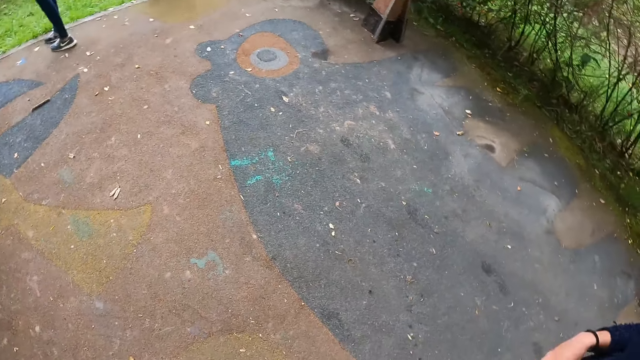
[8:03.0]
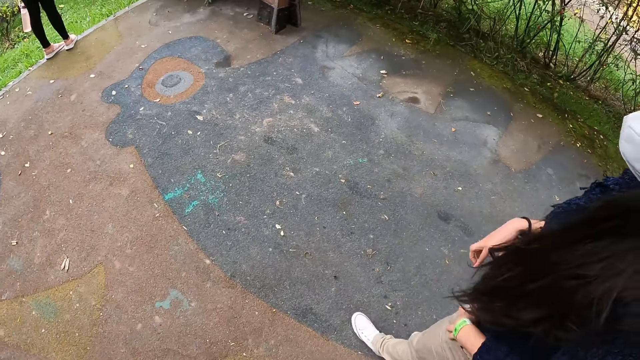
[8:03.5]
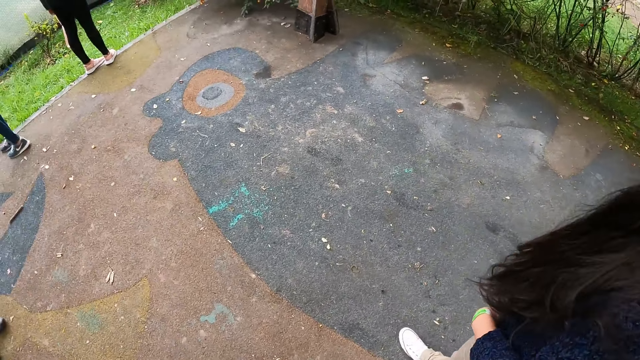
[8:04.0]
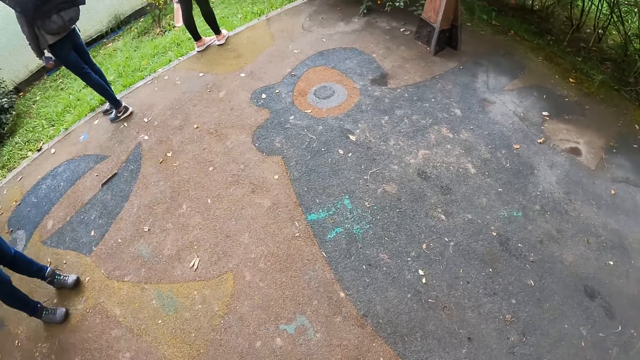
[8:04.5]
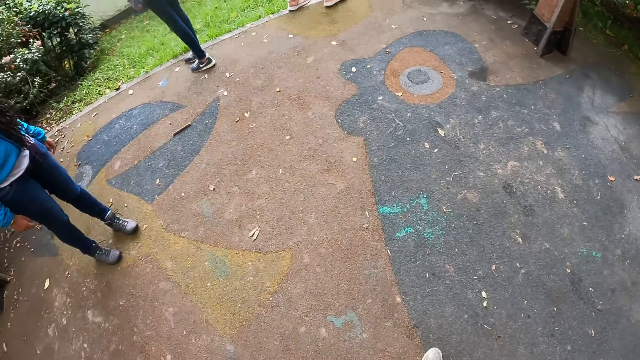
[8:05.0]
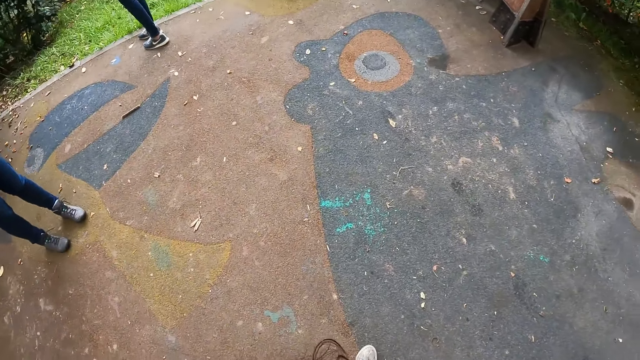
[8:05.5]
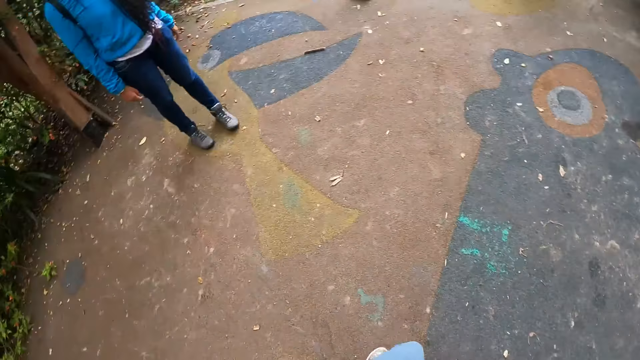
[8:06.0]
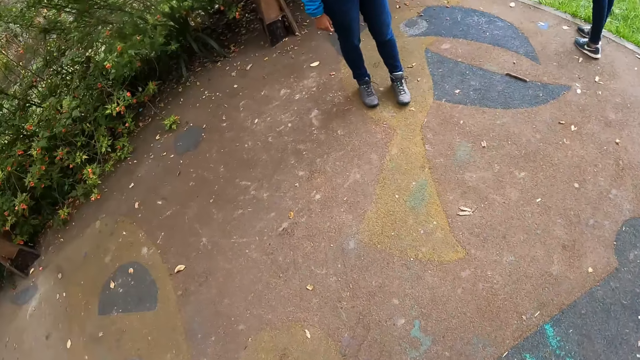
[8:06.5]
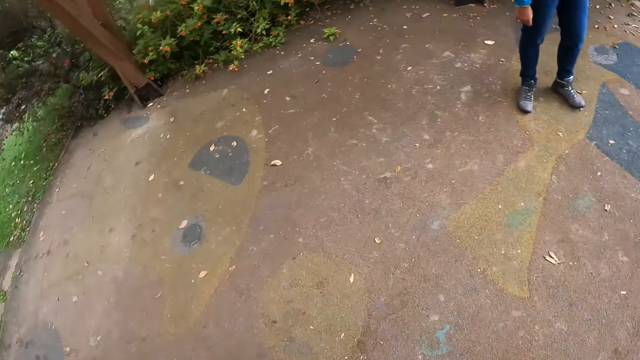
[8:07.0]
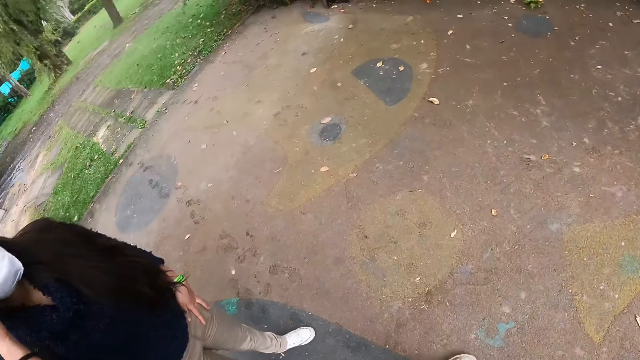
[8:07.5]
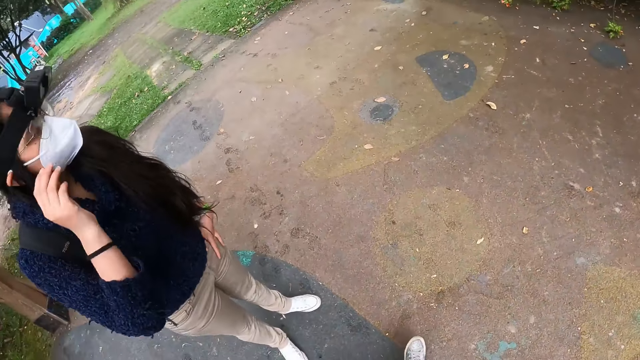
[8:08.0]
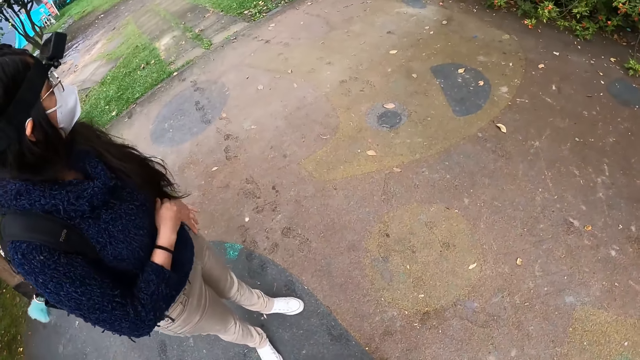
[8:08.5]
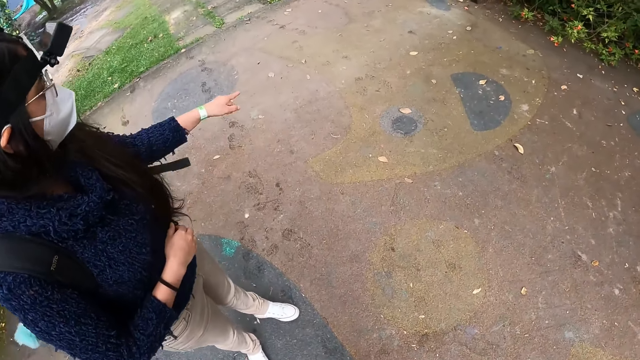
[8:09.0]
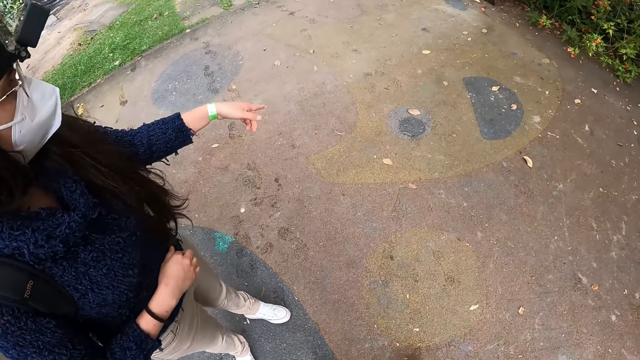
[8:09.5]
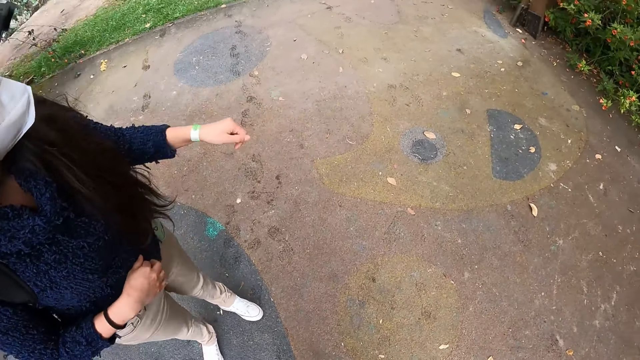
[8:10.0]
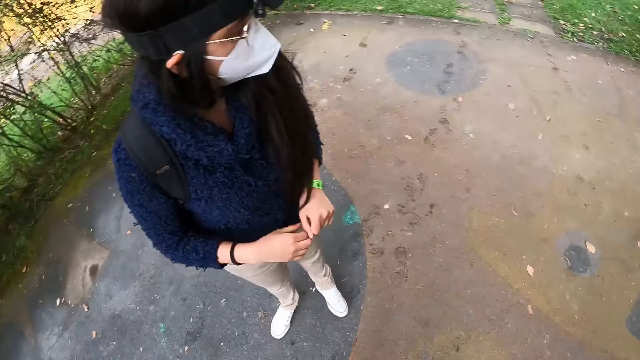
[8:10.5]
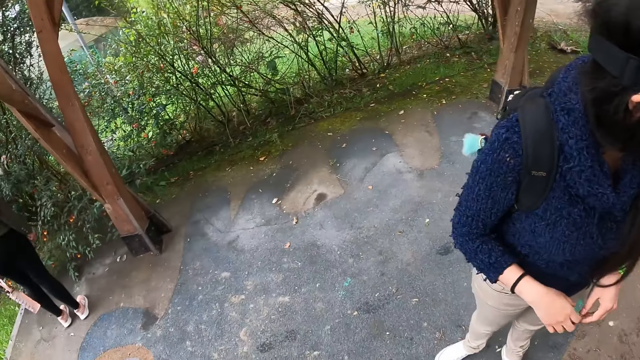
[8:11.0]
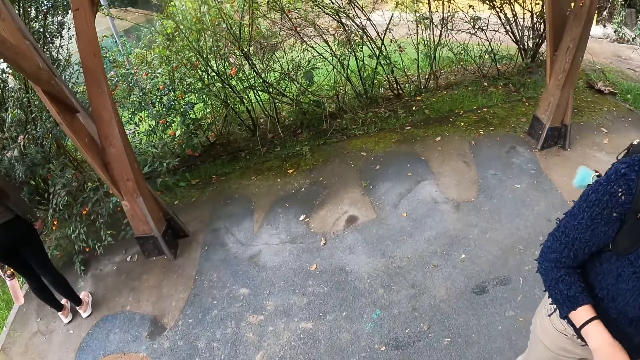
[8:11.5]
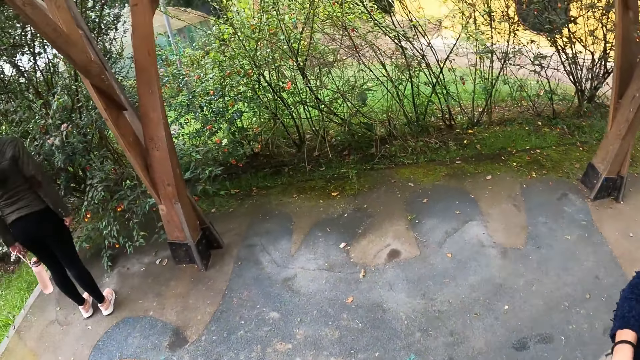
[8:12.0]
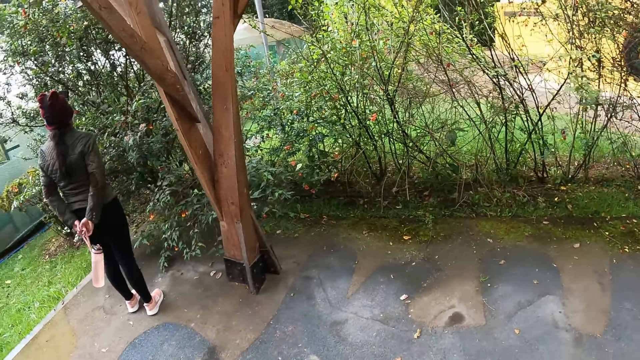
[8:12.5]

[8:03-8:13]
A woman interacts with the camera wearer.

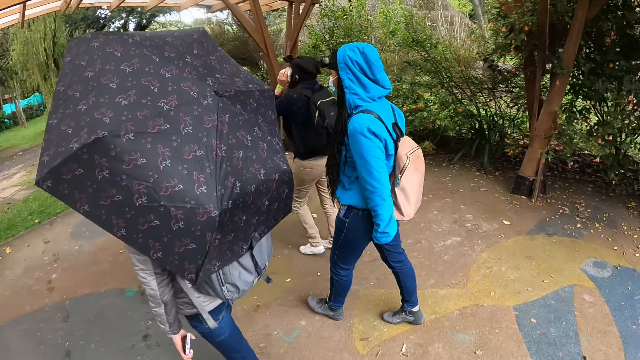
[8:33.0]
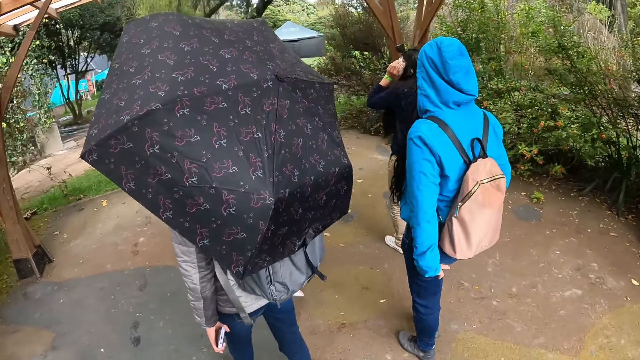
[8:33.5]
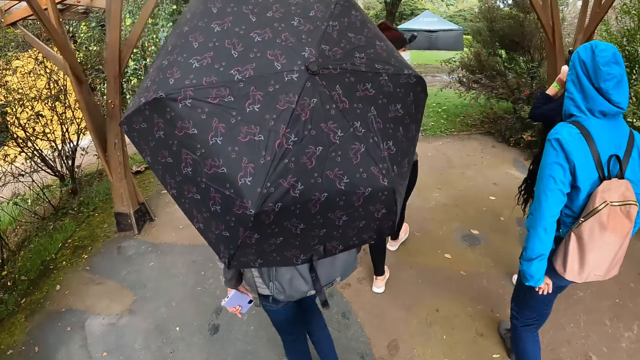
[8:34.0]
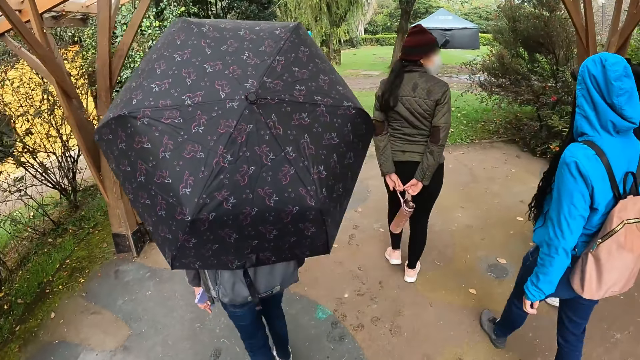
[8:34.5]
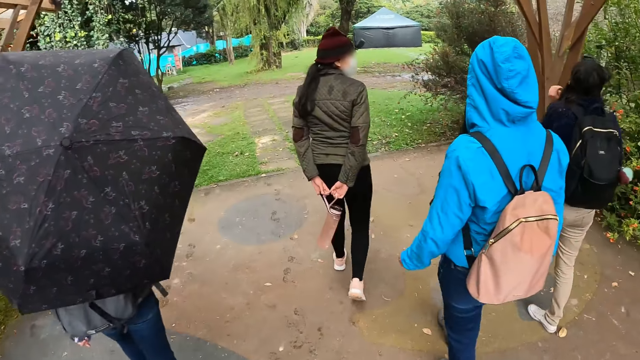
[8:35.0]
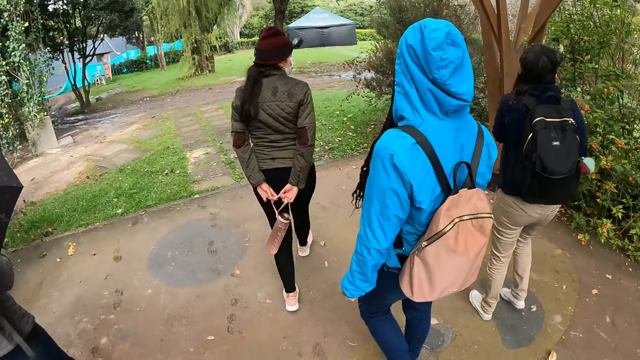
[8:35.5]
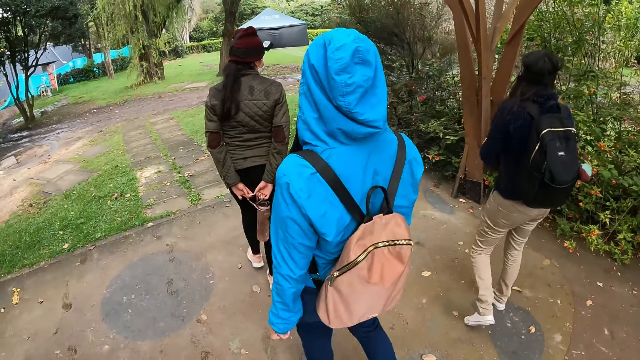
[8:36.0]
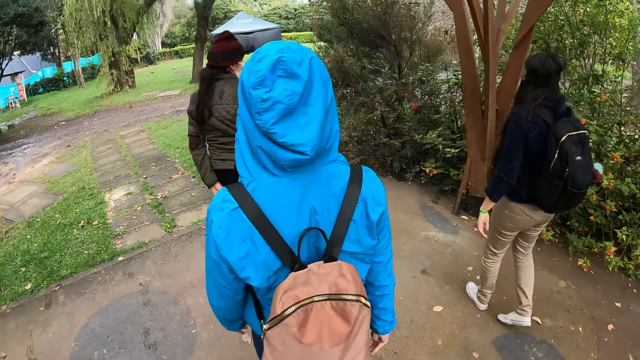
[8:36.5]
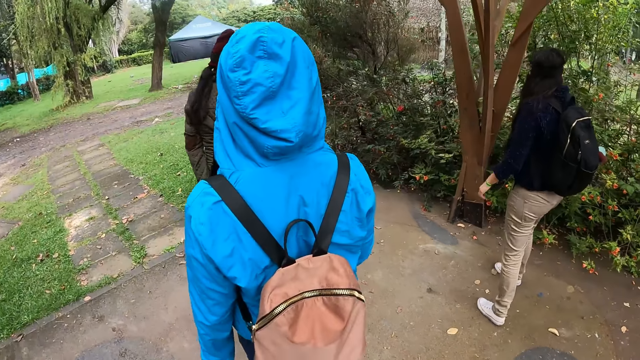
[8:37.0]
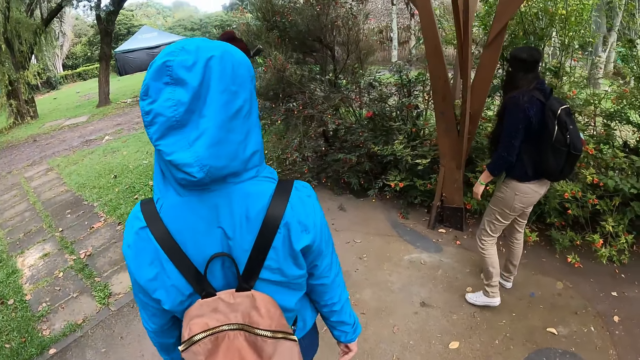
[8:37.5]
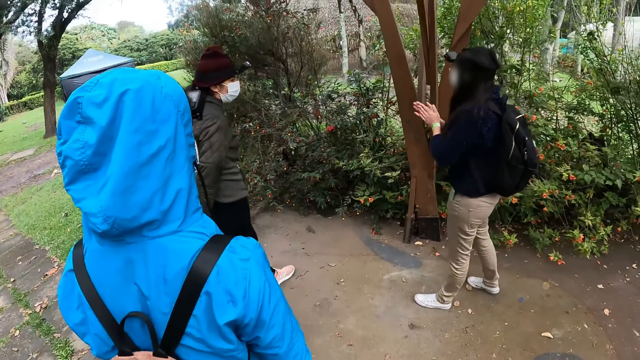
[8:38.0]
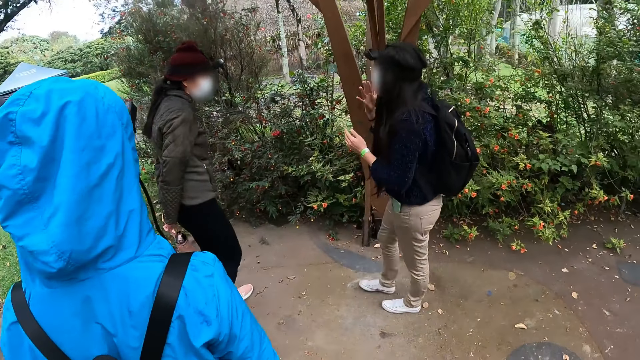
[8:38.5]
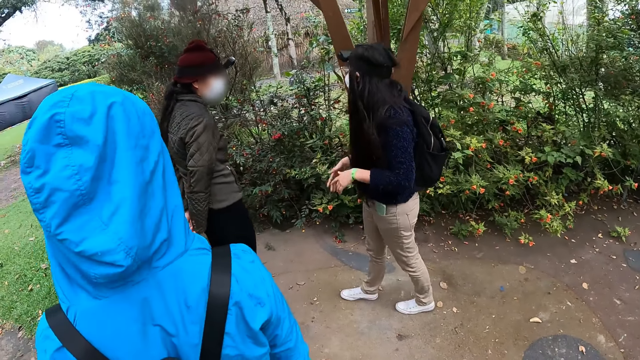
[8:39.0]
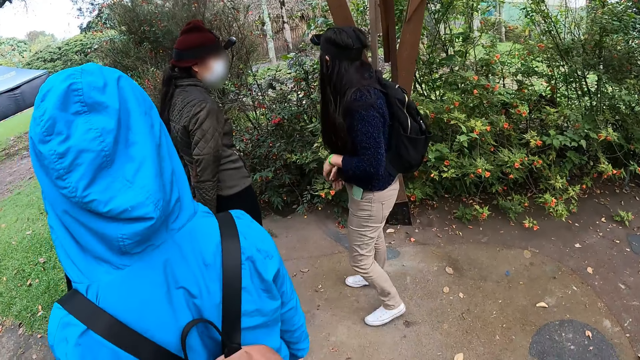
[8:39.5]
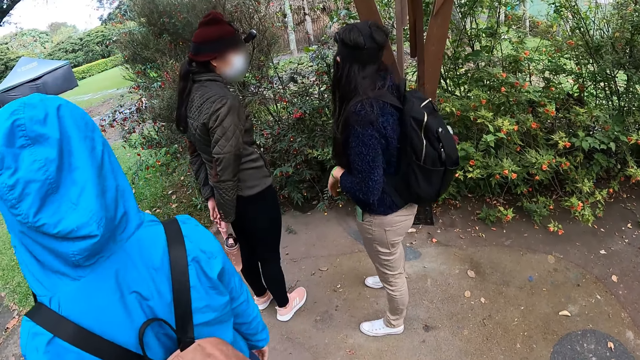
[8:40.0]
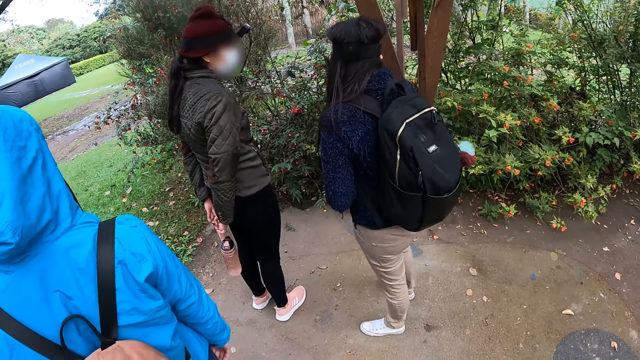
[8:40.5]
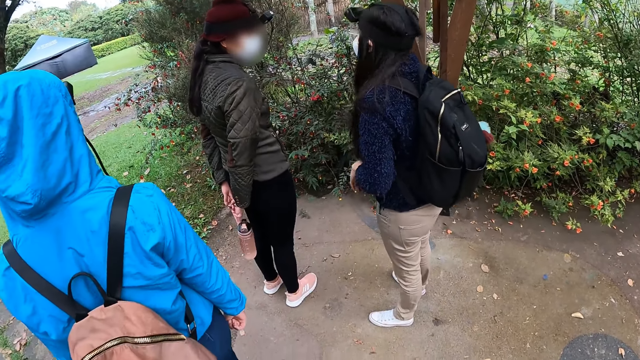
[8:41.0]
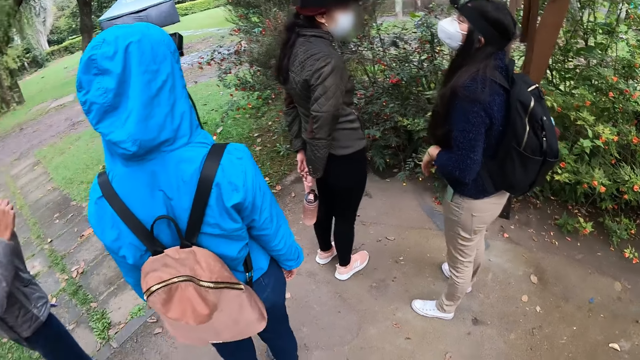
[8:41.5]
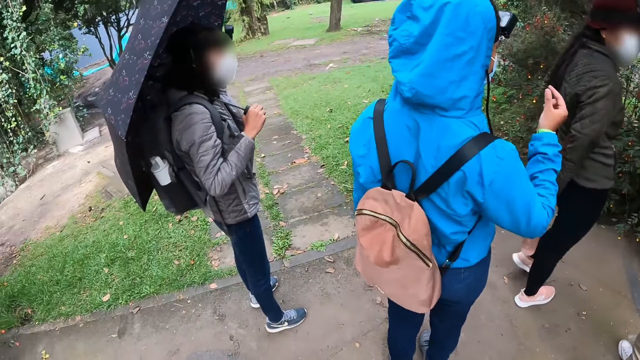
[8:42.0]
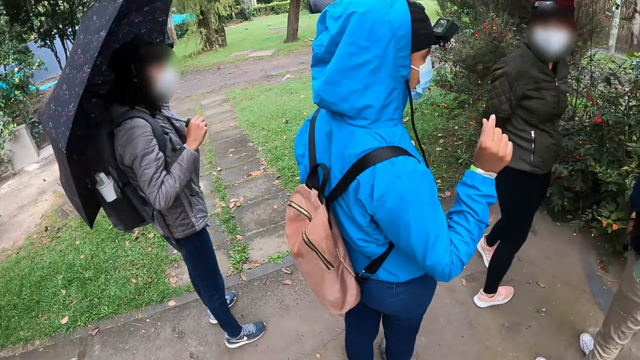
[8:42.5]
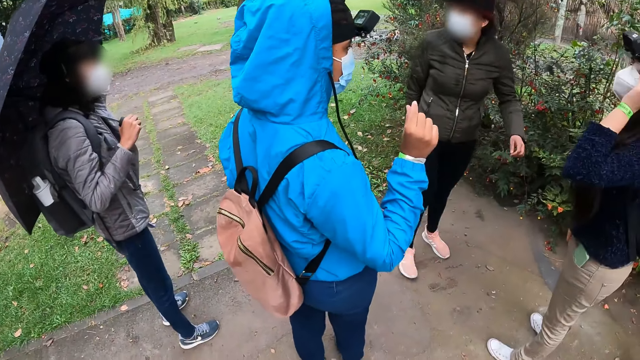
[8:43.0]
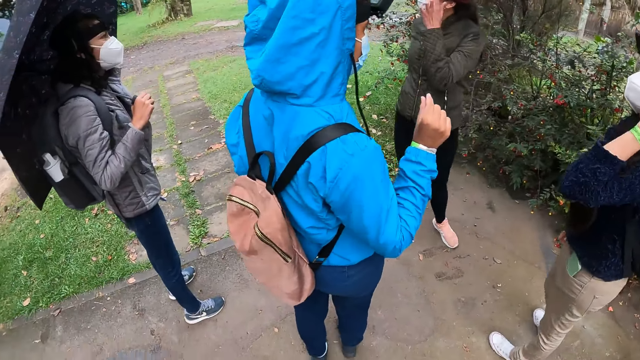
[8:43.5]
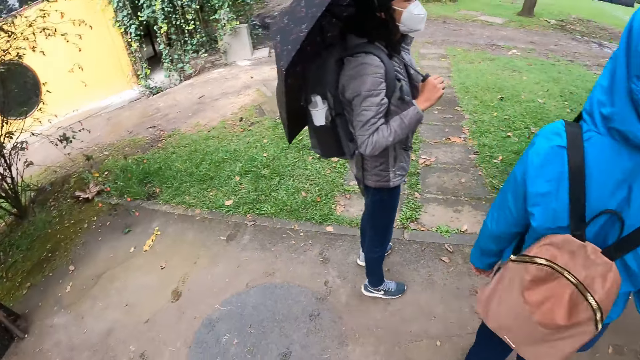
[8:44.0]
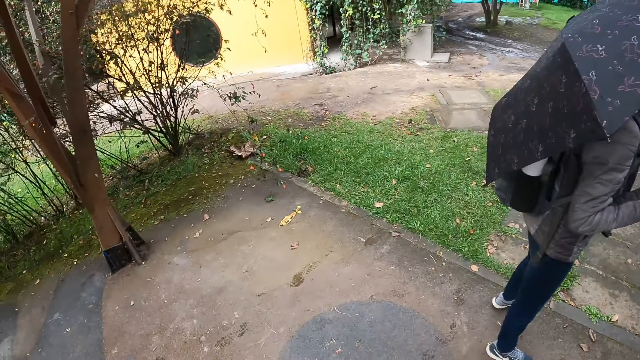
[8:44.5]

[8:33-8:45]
The camera wearer walks. A woman interacts with the camera wearer and the other women. Another woman interacts with the first woman.
